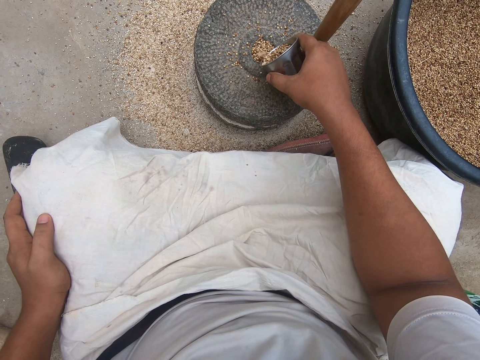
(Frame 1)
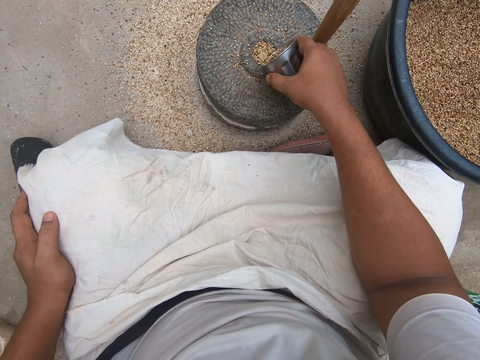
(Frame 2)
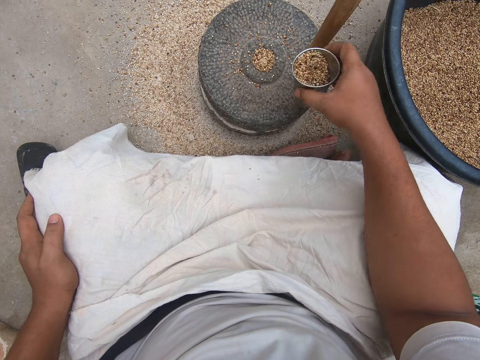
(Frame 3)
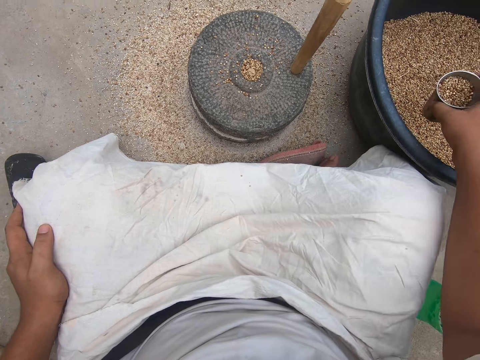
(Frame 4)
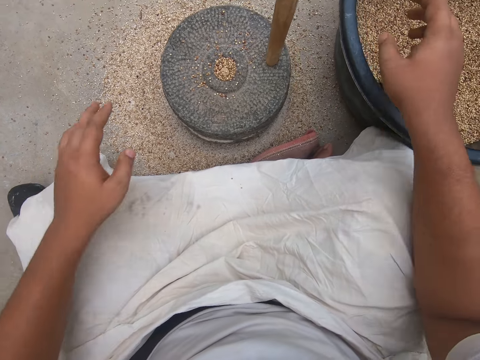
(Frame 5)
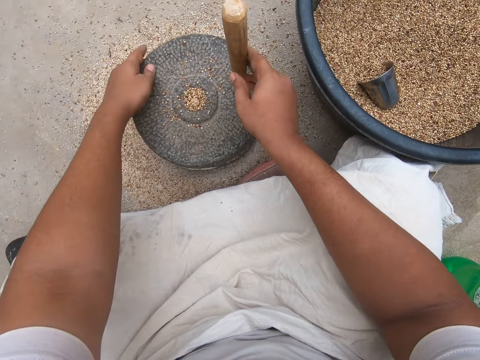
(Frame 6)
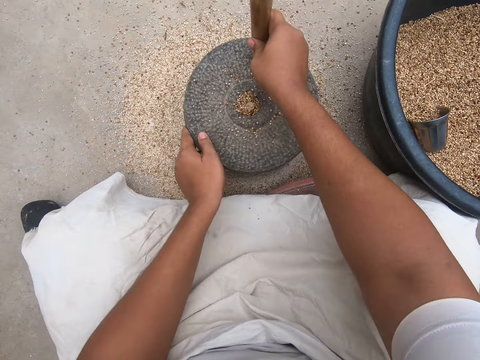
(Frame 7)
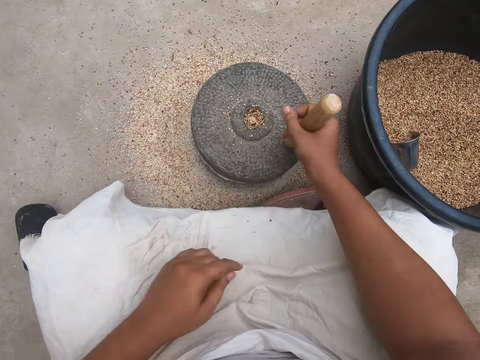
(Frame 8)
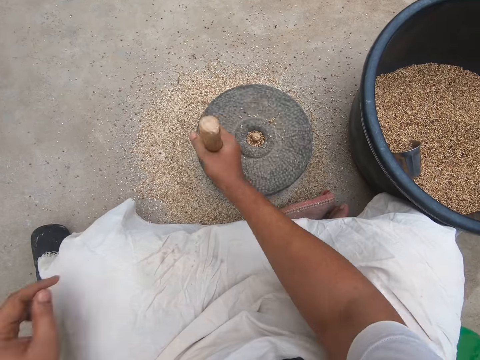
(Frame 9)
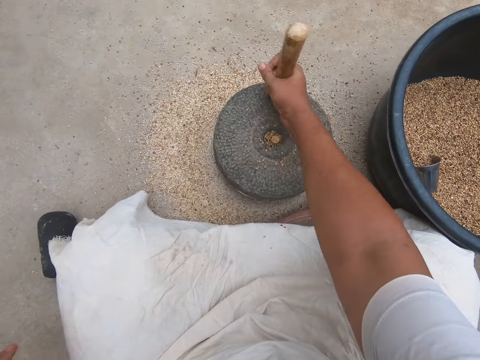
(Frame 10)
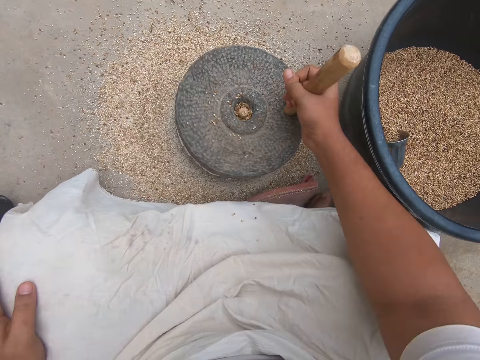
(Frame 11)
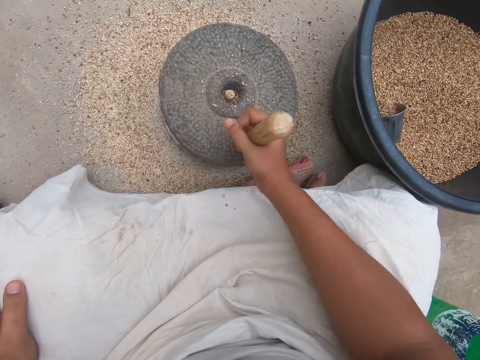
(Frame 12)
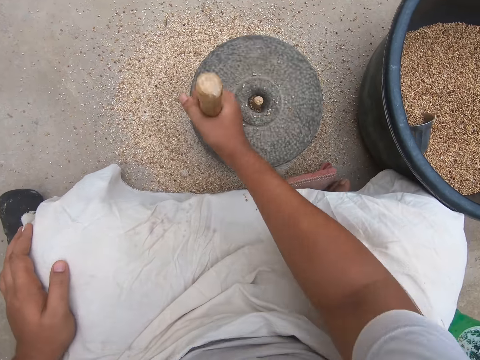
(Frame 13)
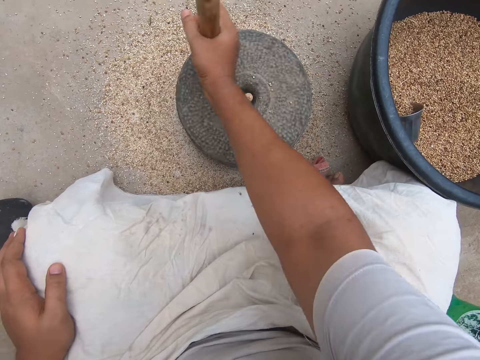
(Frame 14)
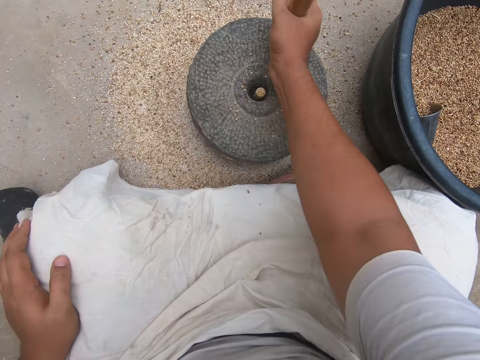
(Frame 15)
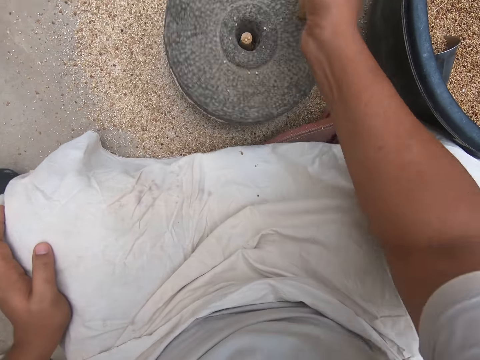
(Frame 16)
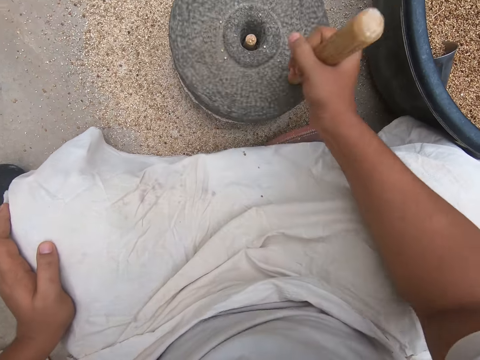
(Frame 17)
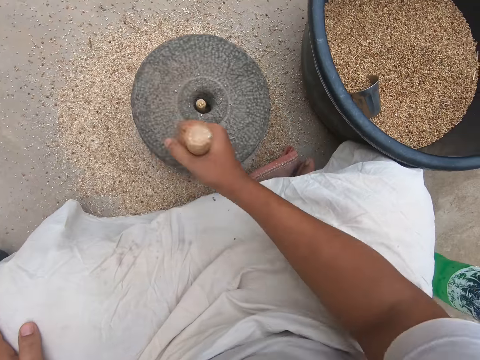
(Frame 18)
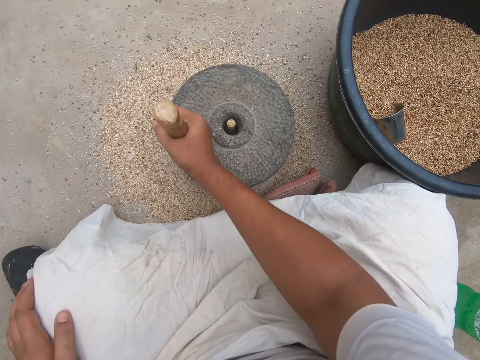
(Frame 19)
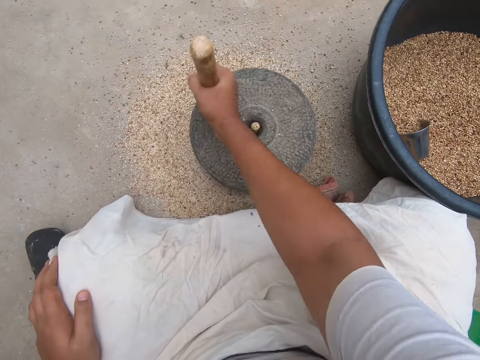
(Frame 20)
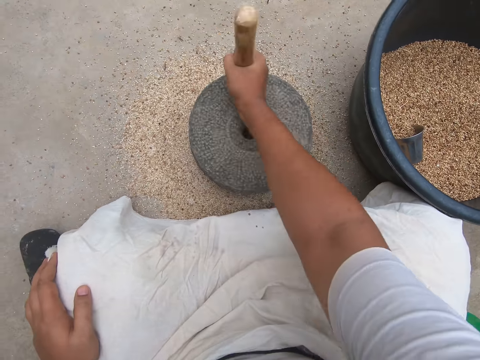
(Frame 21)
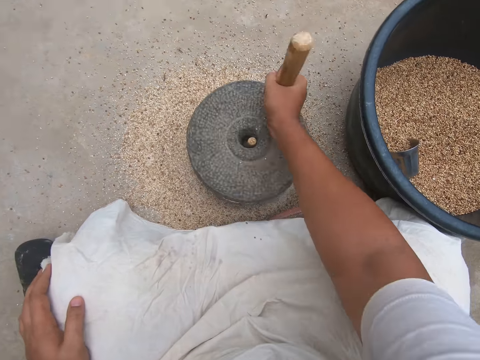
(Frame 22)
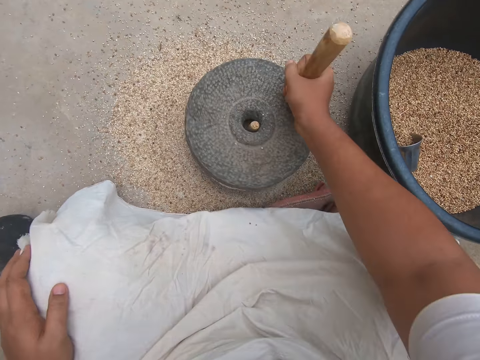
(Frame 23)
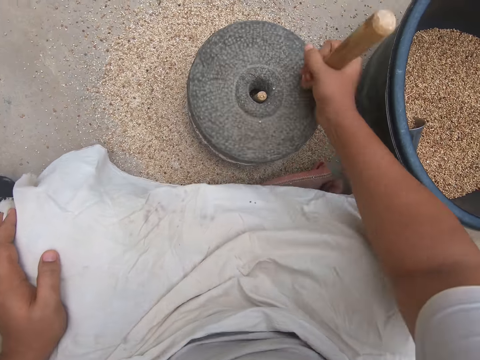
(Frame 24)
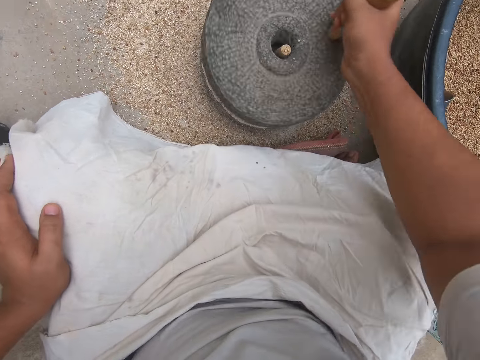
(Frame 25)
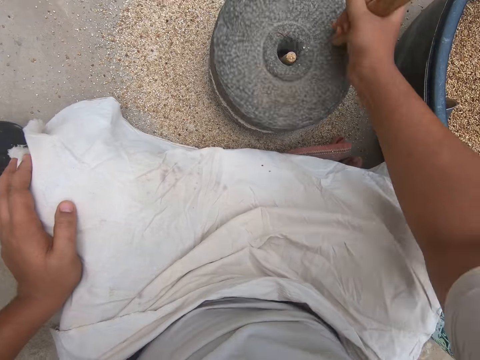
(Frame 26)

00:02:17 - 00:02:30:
The camera wearer drops the steel cup of chia seeds or grains into the black basin of chia seeds with his right hand. He spins the grinder or millstone with both hands. He grinds the grains with the millstone. He takes his left hand off the grinder.

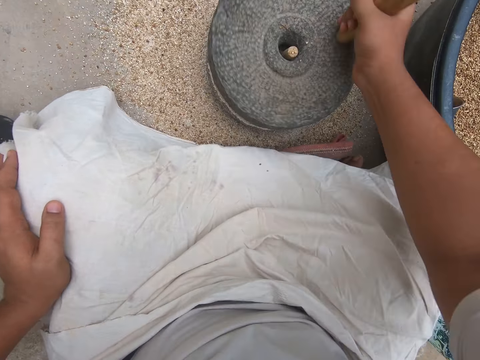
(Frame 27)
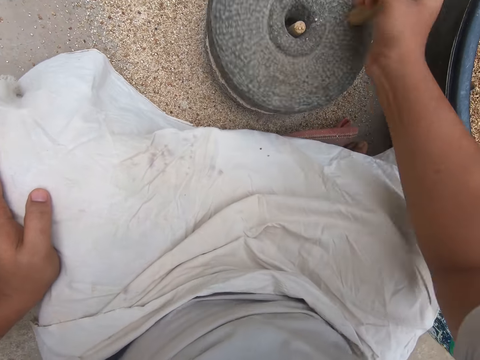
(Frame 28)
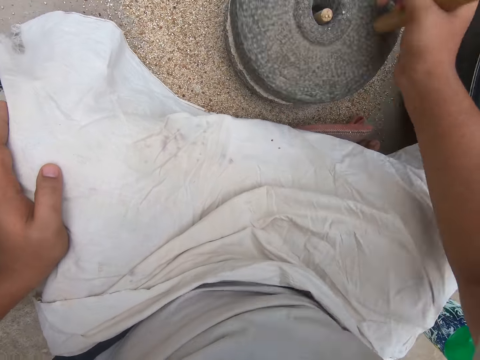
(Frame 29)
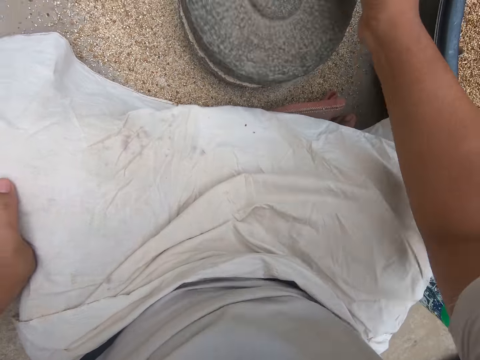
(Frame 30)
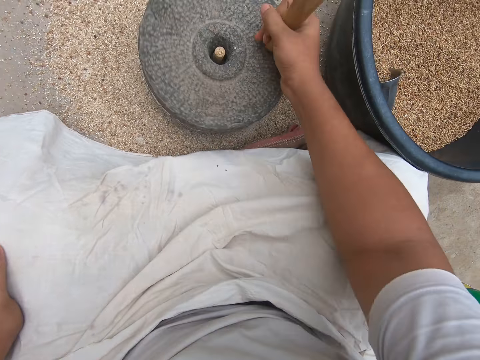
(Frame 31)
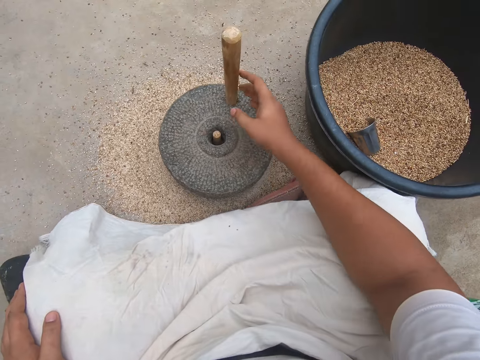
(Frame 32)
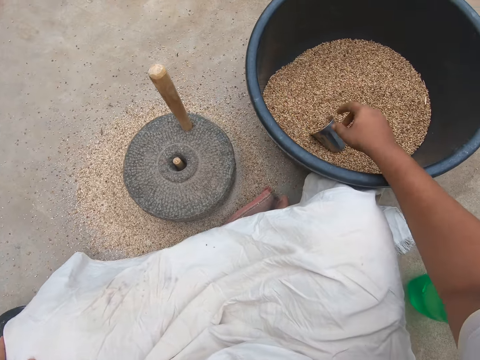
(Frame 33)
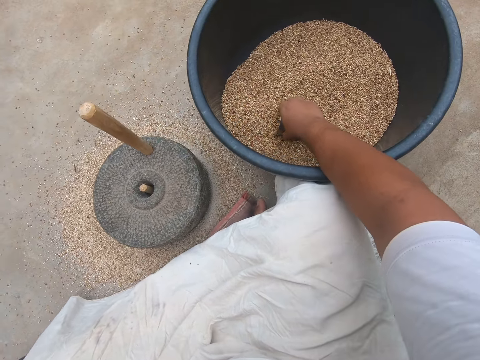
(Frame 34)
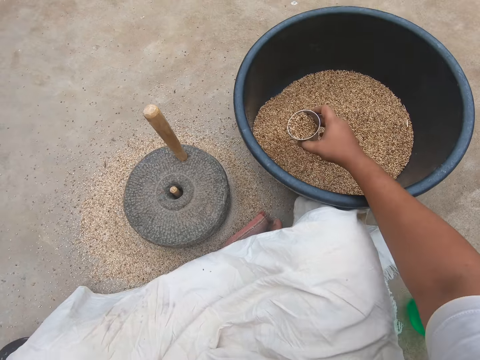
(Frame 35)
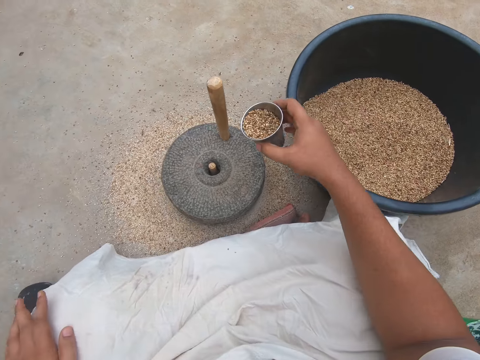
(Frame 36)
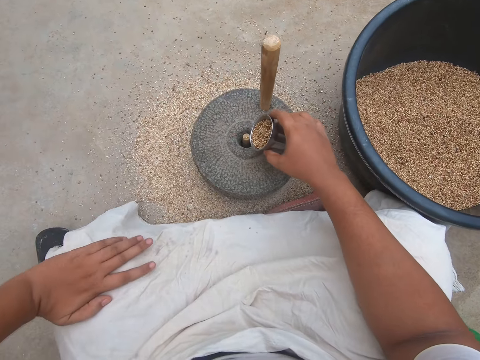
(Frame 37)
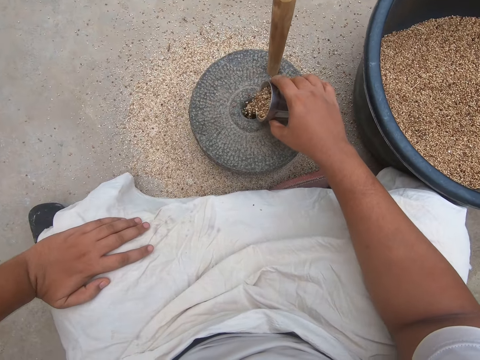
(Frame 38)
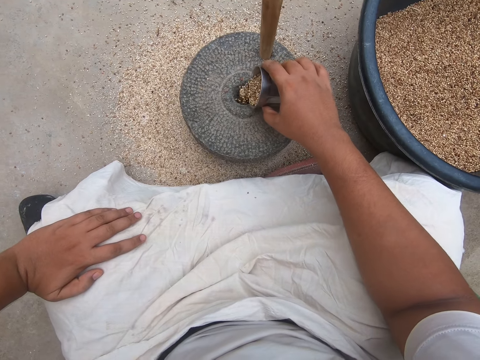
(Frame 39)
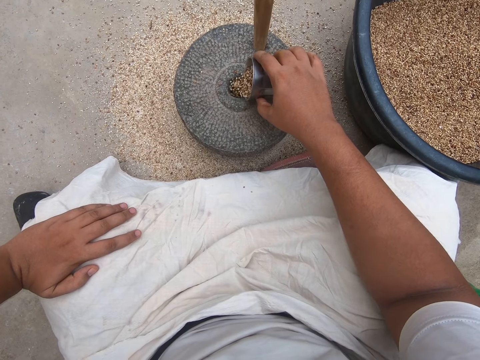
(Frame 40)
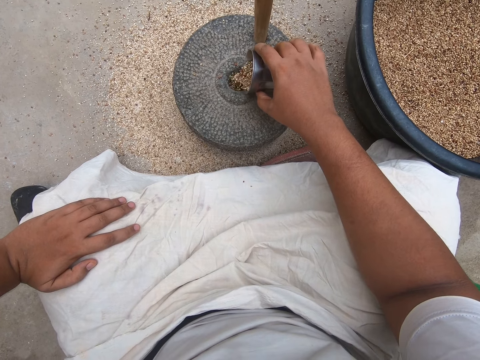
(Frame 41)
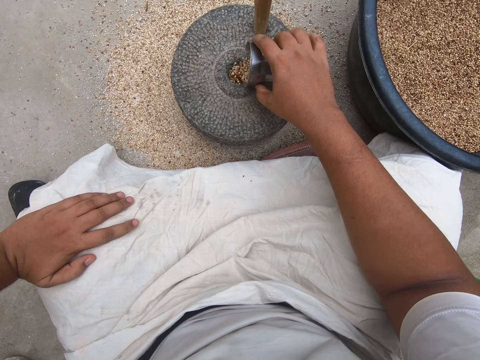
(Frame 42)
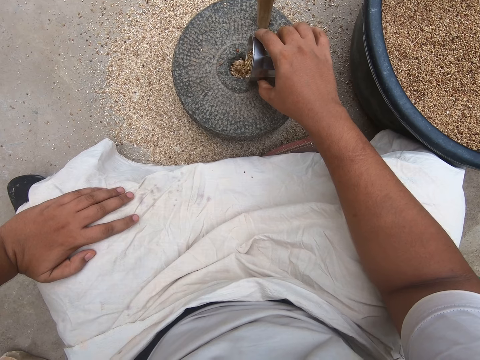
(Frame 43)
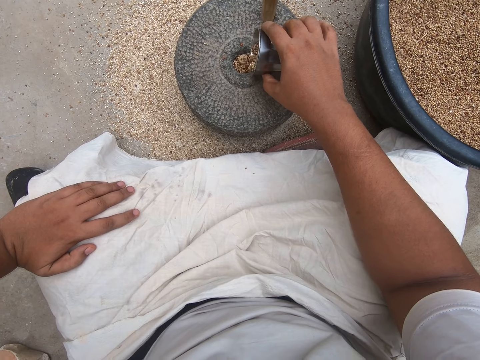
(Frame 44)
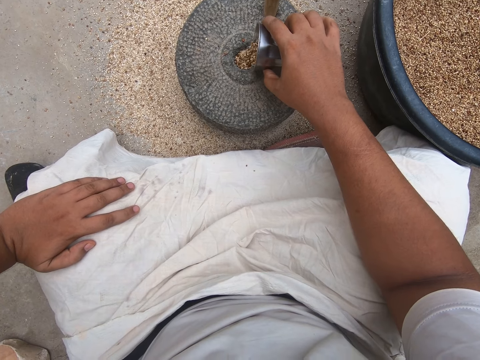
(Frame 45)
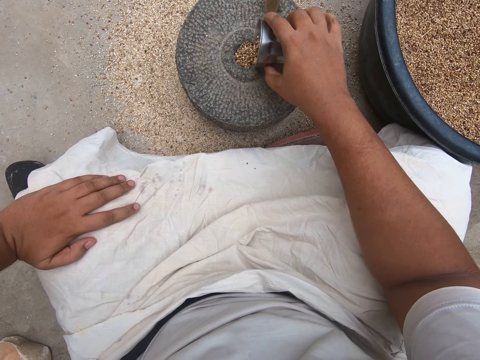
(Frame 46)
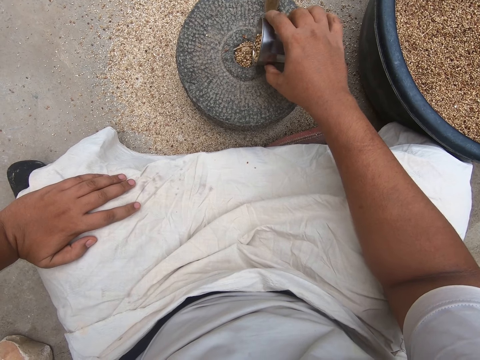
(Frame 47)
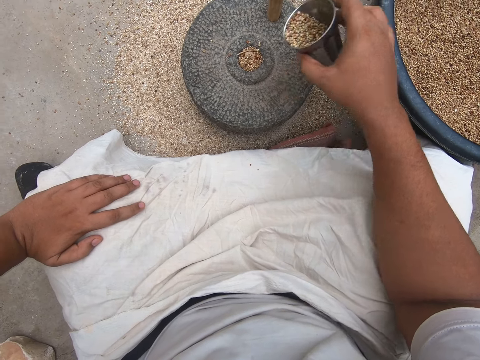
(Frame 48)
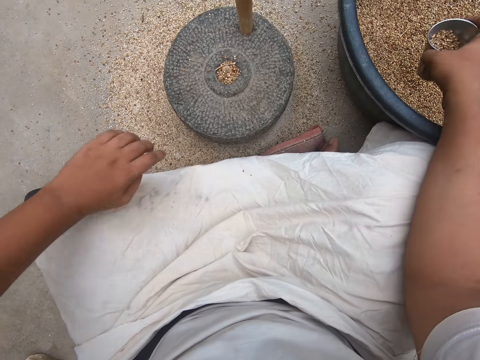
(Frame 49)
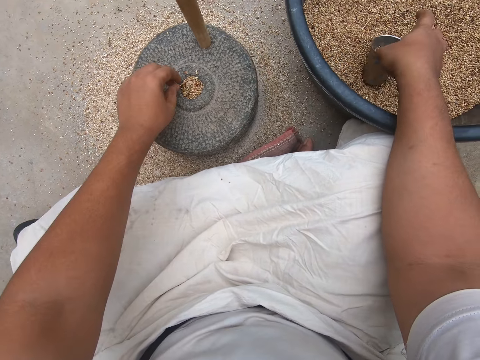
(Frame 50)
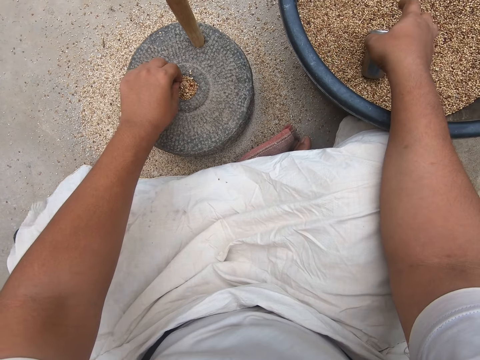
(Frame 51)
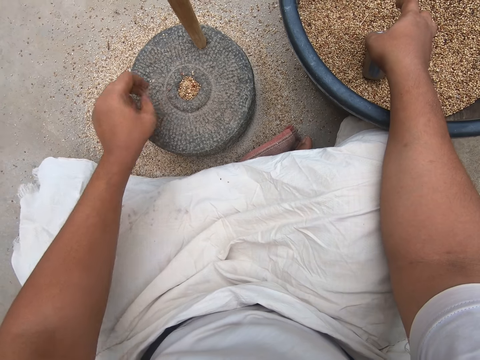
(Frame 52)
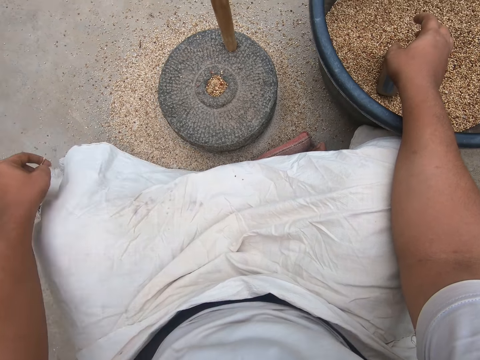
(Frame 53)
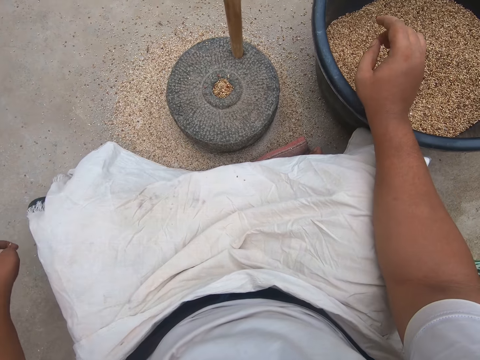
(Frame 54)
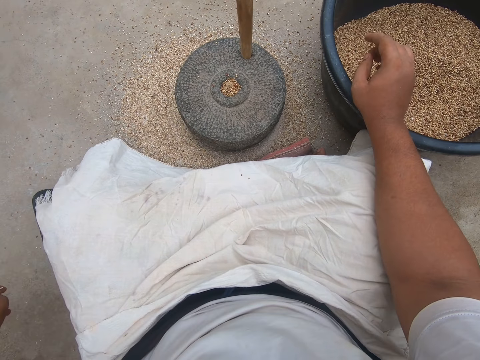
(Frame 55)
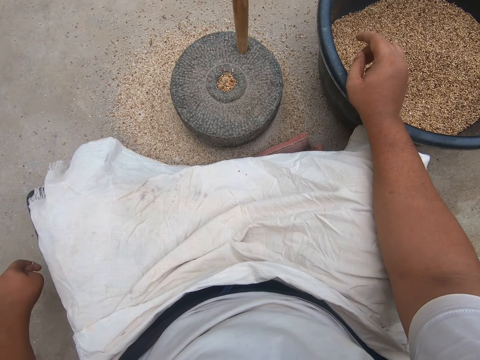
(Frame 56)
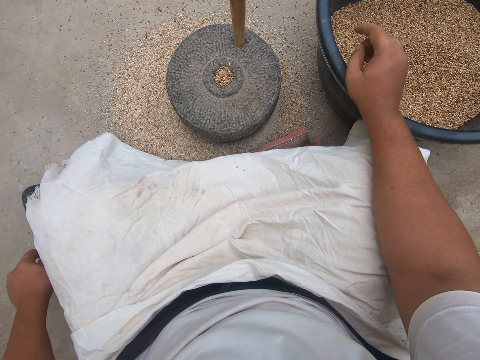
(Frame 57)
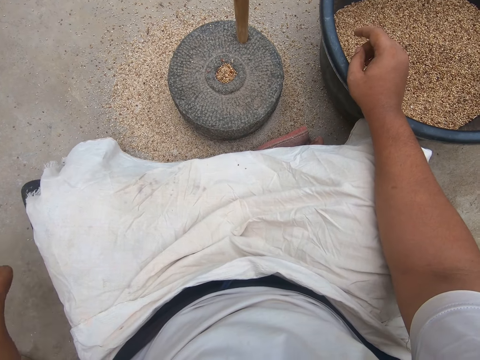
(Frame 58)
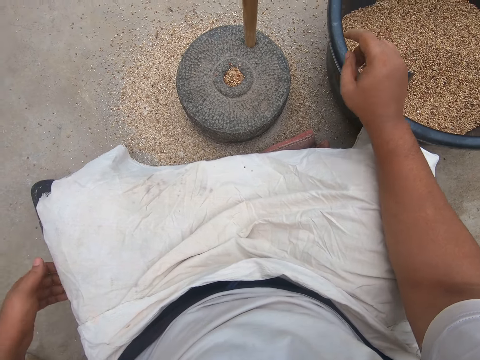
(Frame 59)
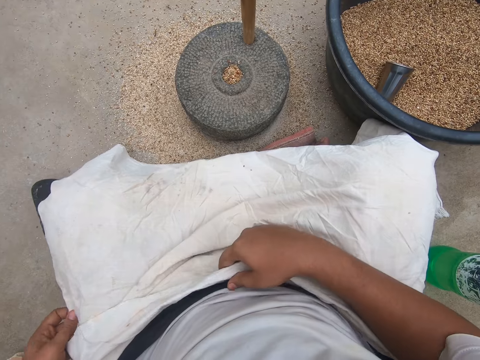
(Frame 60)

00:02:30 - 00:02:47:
The camera wearer stops grinding. He scoops chia seeds or grains into the steel cup or tumbler from the black basin or bucket with his right hand. He pours chia seeds from the steel cup into the grinder with his right hand. He puts the tumbler back into the bucket of grains. He removes a stick from the chia seeds on the grinder with his left hand. He drops the stick on the floor with his left hand.
